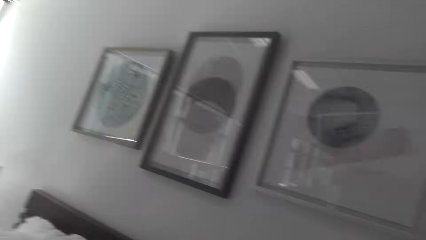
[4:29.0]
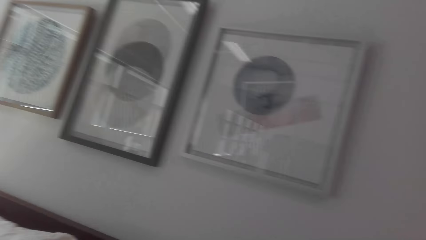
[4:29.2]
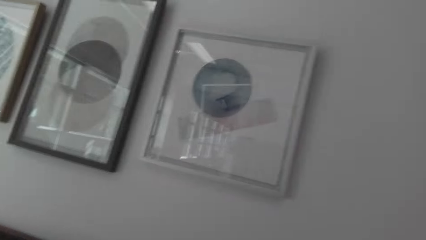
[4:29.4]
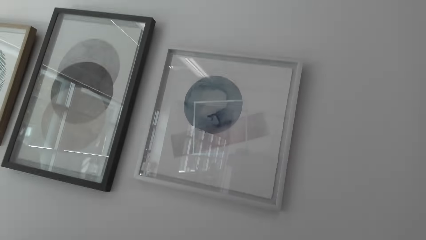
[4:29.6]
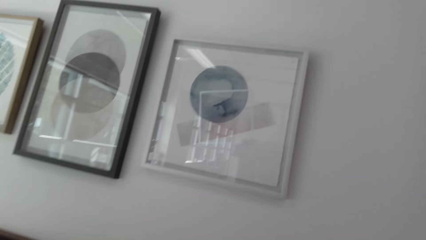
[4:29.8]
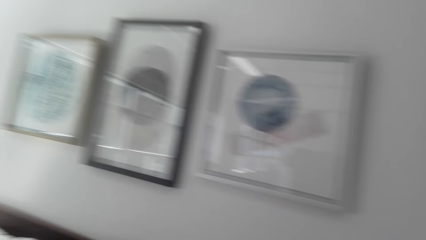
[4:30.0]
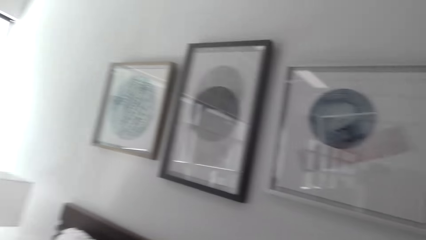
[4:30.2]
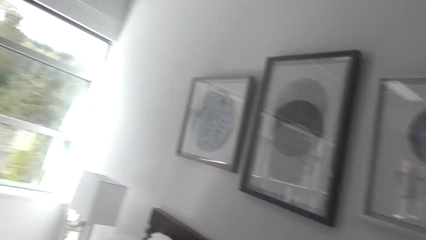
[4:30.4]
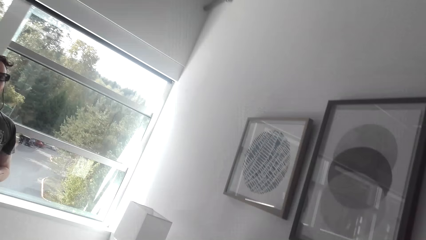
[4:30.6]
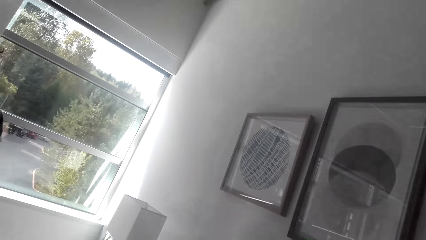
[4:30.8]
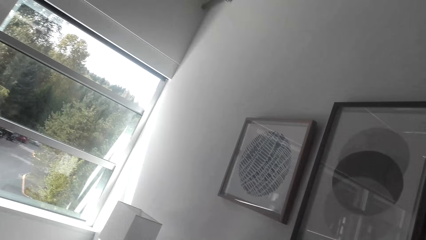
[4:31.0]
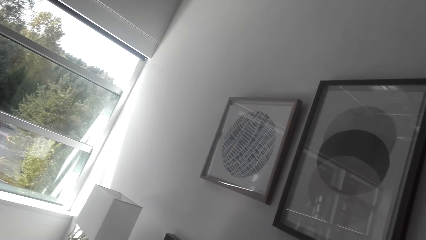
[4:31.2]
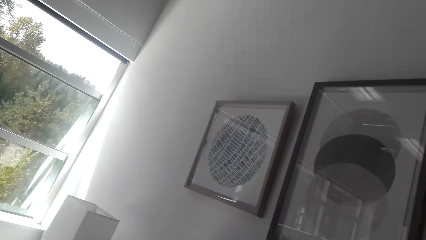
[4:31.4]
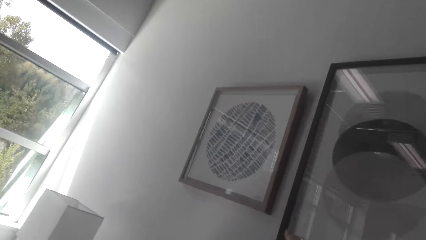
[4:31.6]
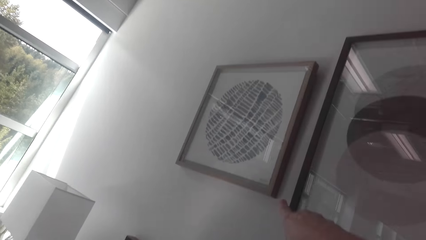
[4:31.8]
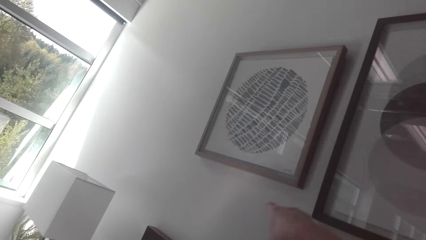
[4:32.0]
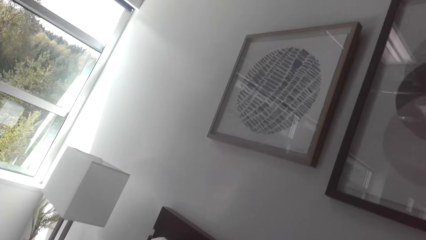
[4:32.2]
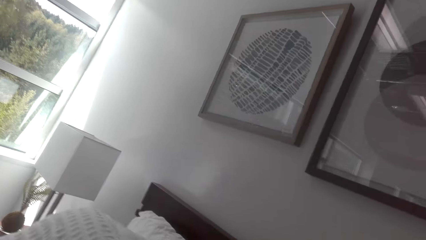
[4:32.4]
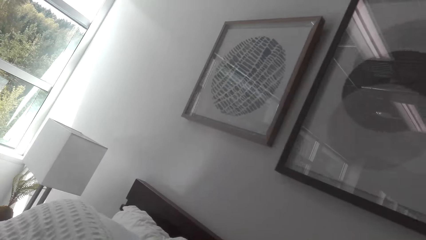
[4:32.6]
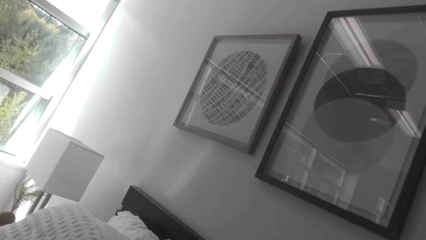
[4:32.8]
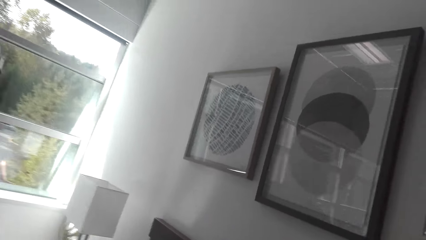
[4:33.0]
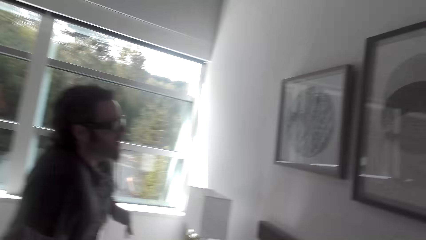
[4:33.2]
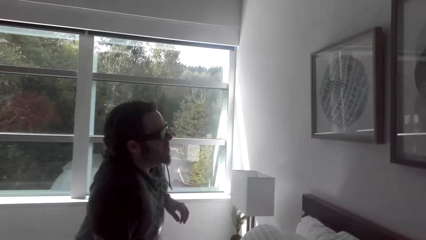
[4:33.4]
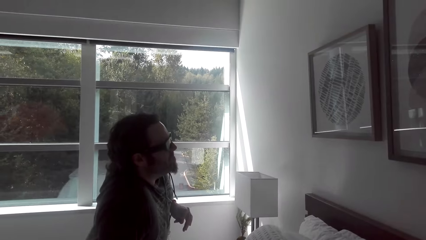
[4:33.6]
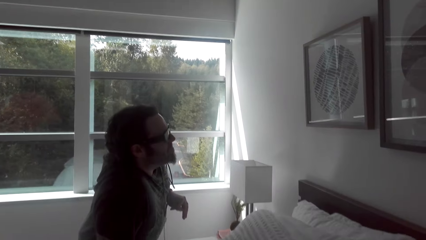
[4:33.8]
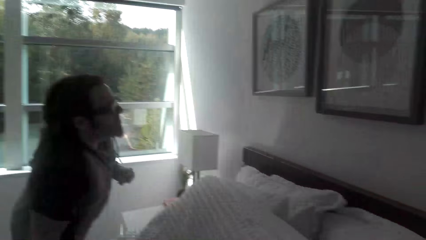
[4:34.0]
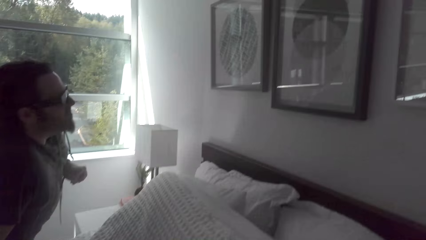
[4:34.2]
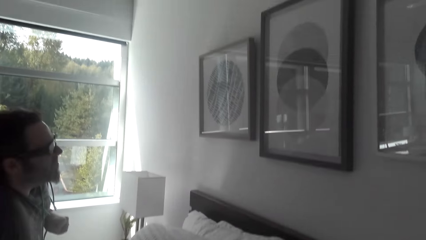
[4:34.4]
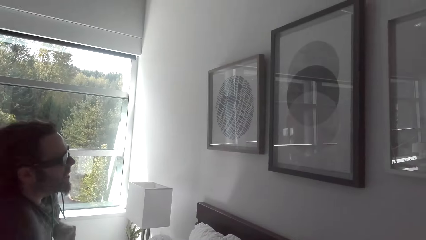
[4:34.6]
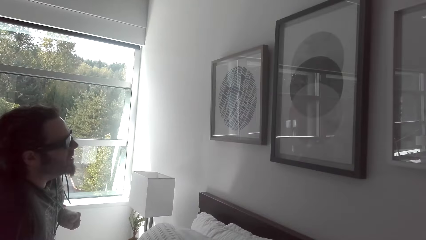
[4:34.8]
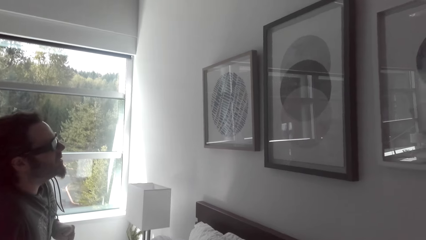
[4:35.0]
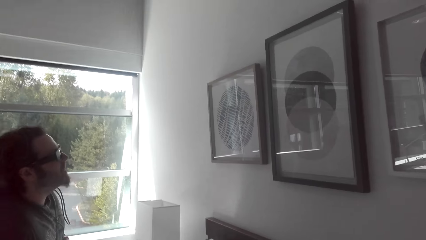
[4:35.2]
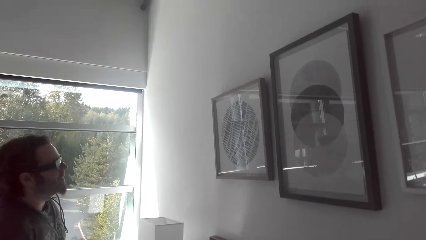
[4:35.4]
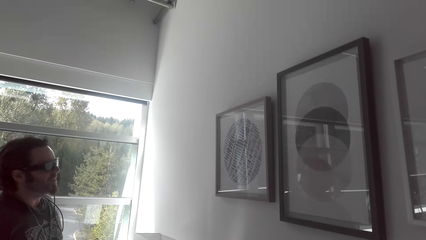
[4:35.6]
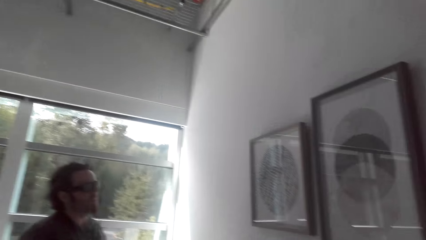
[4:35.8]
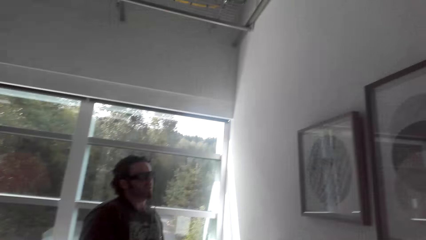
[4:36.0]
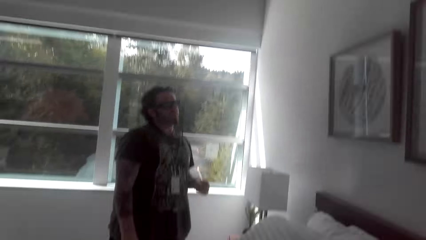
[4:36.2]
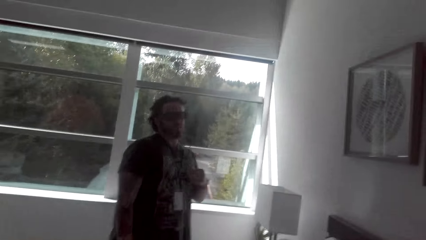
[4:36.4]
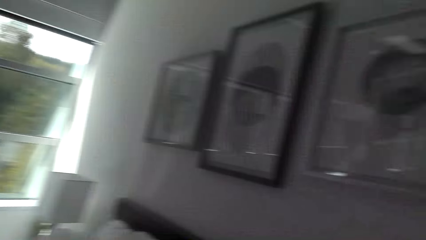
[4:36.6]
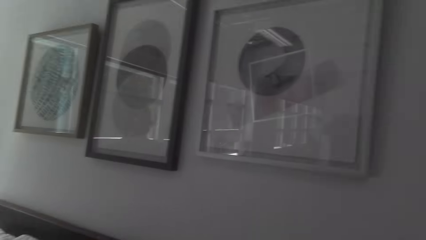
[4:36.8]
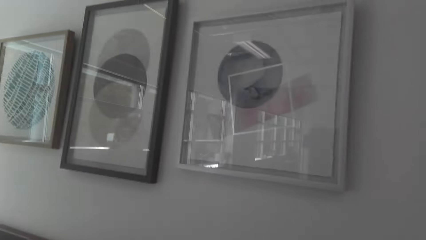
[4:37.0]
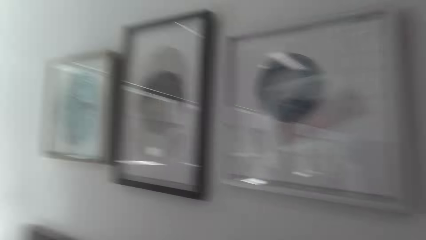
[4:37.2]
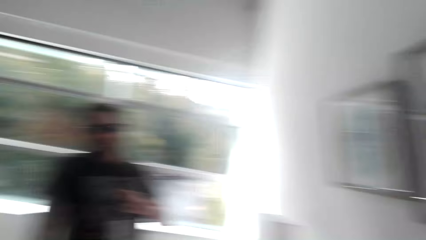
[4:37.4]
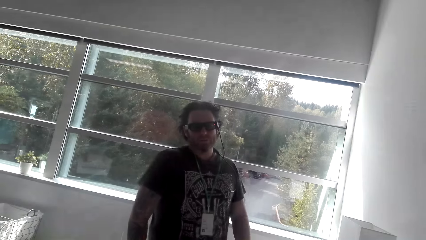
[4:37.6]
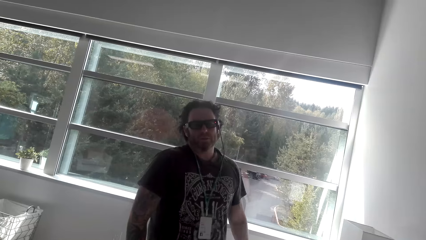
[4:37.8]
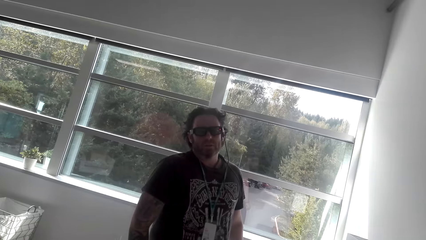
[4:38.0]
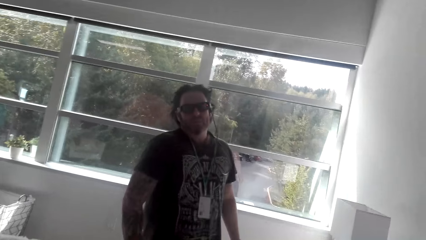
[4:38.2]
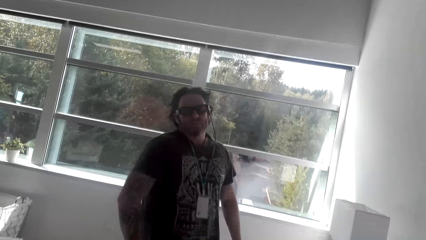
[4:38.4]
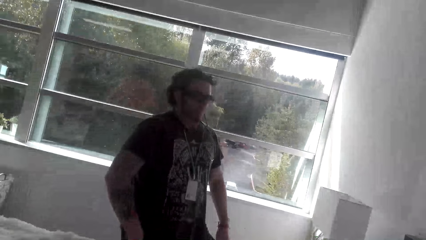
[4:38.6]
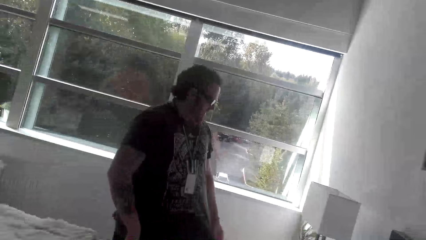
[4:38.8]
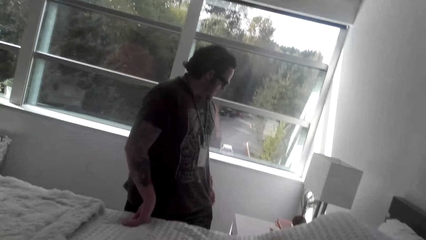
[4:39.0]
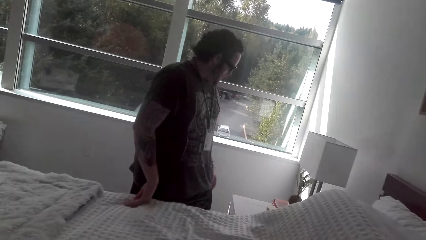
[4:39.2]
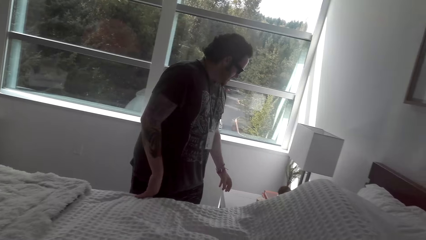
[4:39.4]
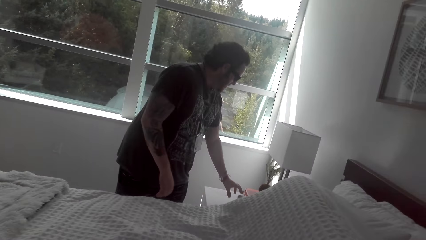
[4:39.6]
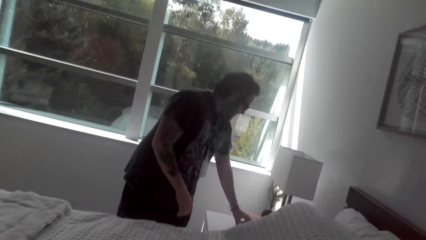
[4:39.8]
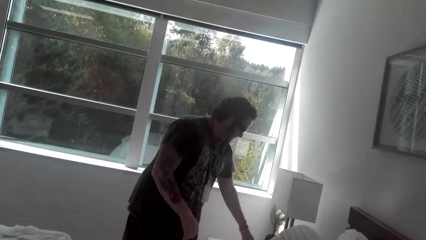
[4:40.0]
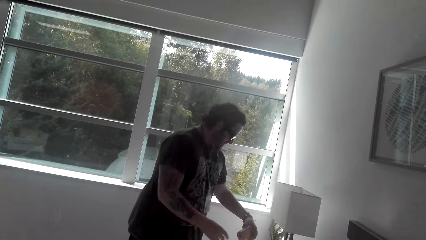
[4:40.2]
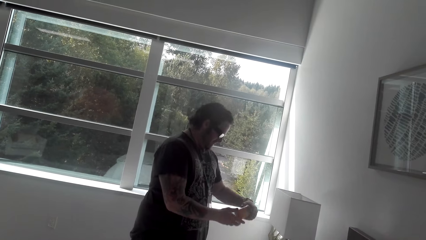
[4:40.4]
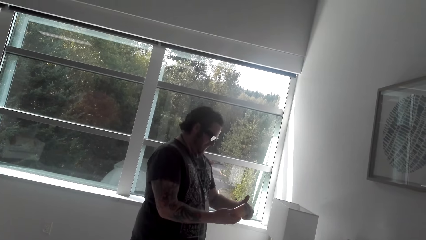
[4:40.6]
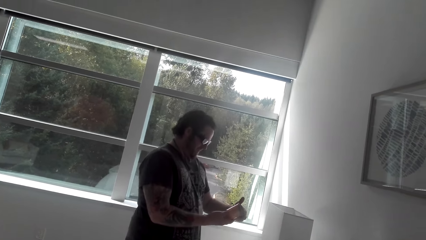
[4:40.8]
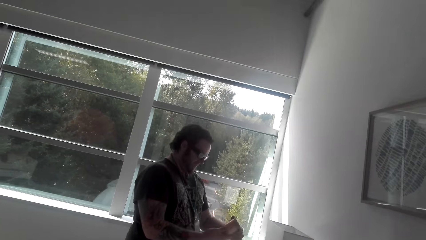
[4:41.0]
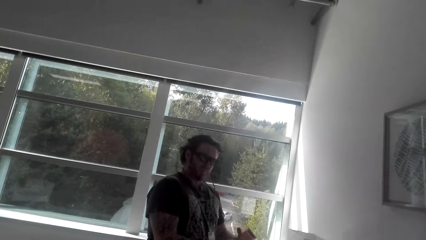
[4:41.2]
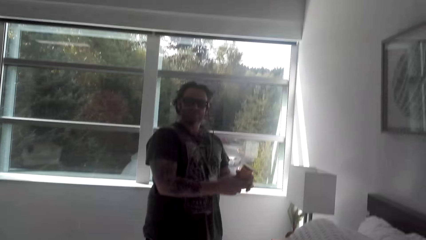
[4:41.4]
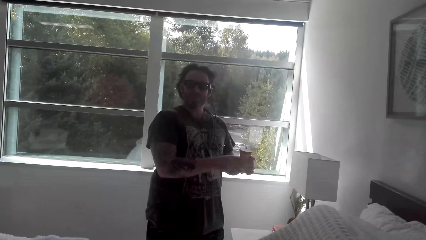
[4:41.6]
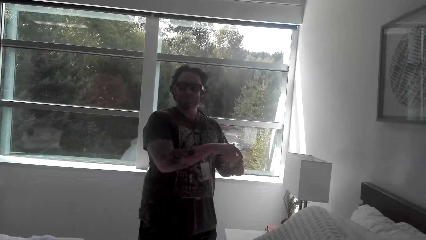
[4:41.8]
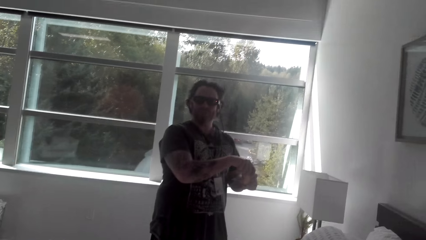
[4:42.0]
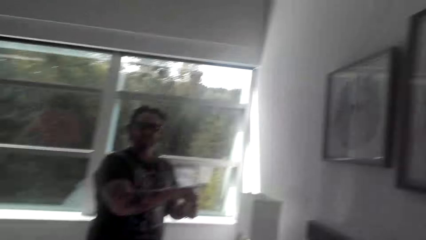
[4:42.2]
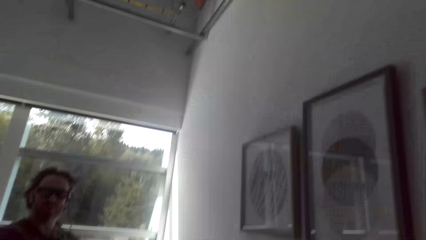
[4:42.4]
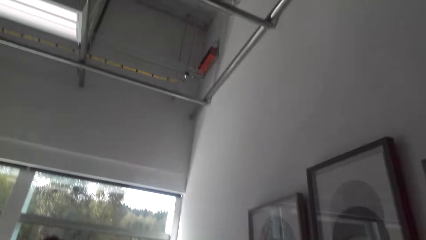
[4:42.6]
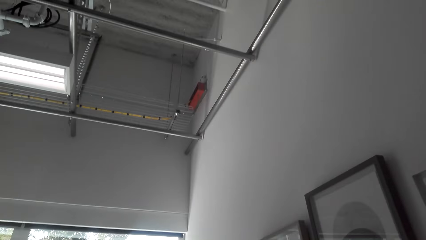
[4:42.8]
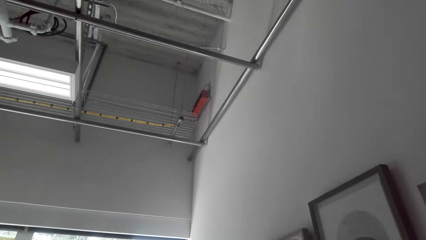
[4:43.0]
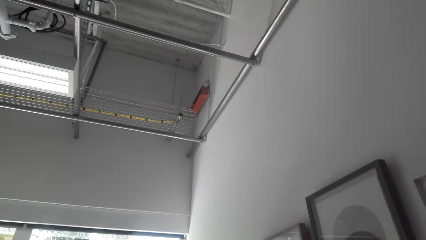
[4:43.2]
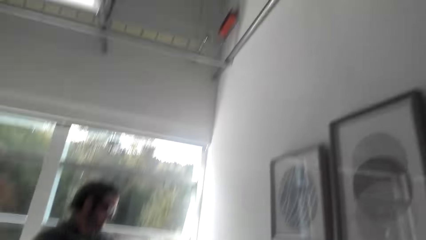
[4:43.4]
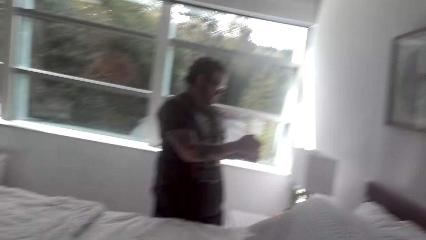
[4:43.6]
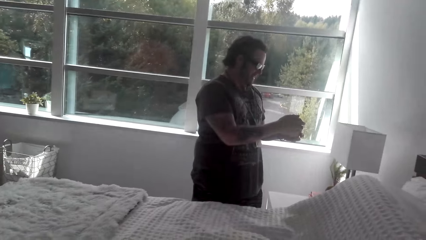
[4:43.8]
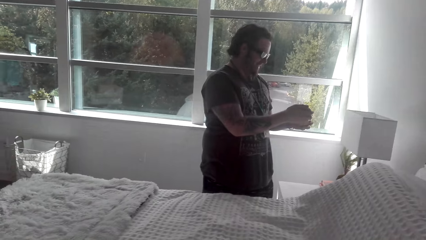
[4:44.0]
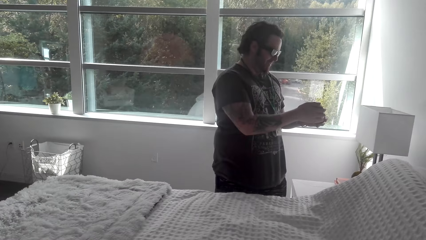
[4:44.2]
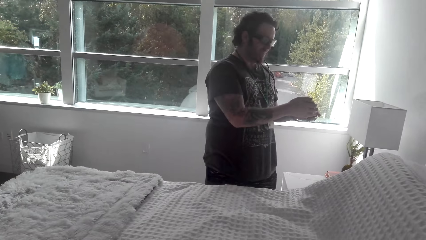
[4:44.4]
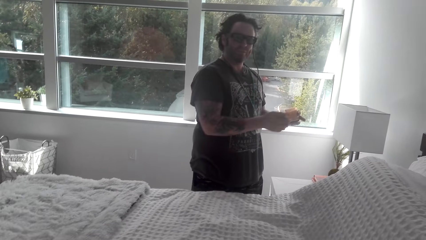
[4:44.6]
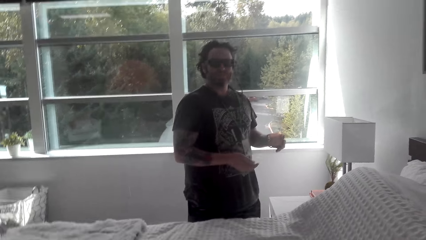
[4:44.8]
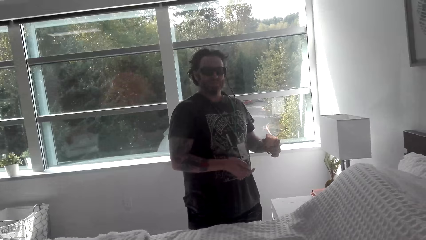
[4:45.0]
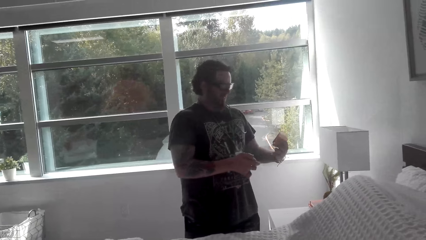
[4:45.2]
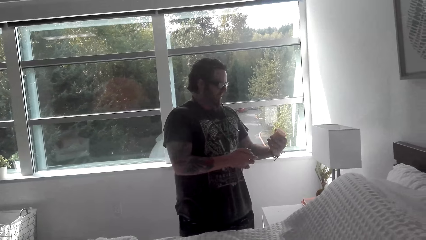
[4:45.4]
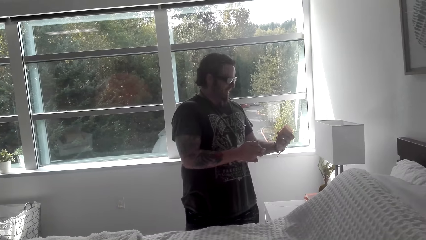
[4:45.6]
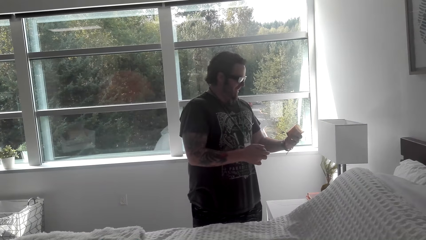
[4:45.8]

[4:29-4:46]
The camera wearer looks at the man. They look at the wall paintings. They look at the man. The man picks up a candle and holds the candle. The camera wearer looks up. They look at the man.
